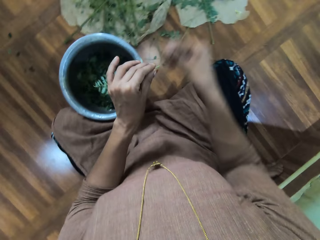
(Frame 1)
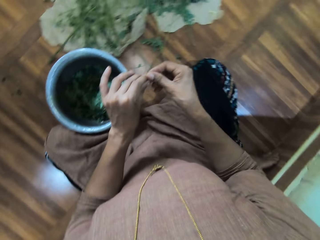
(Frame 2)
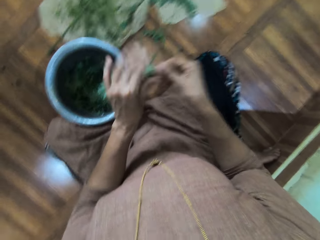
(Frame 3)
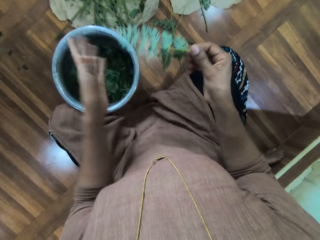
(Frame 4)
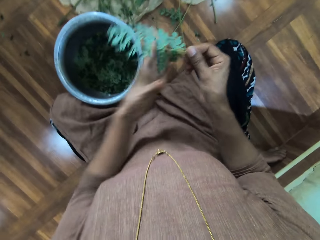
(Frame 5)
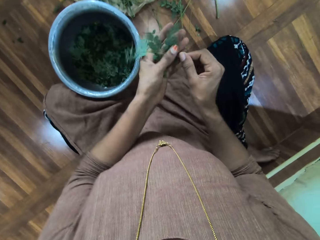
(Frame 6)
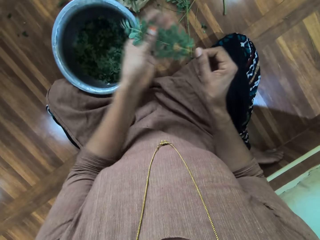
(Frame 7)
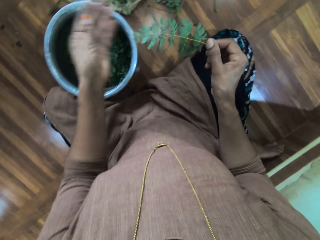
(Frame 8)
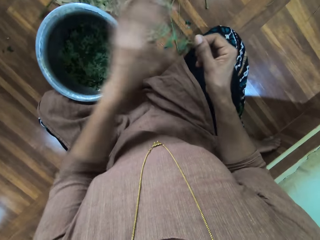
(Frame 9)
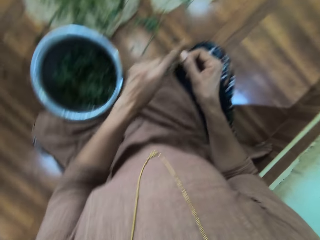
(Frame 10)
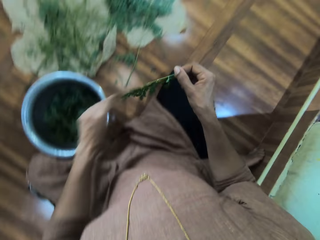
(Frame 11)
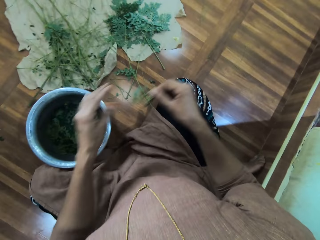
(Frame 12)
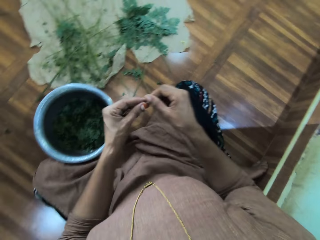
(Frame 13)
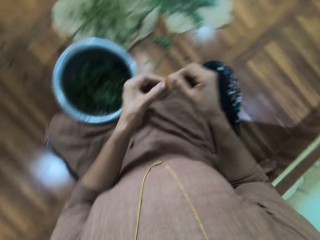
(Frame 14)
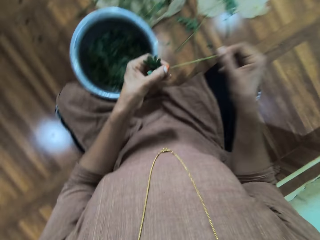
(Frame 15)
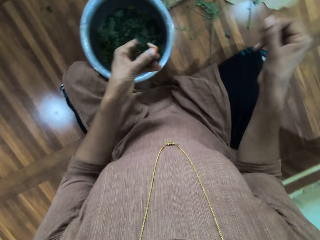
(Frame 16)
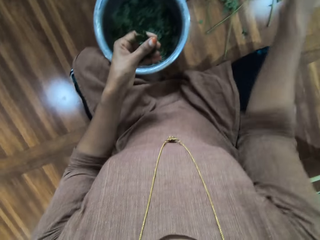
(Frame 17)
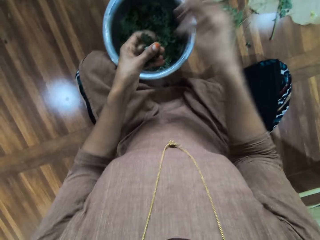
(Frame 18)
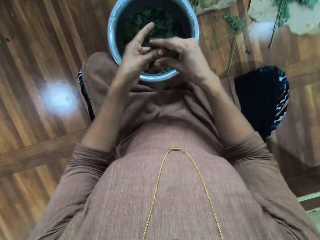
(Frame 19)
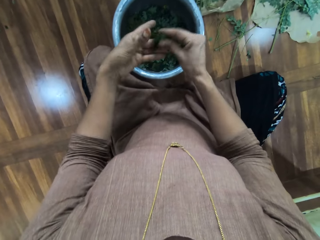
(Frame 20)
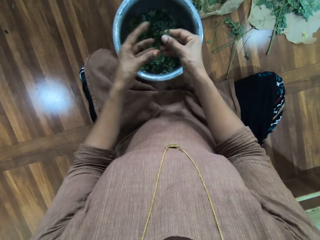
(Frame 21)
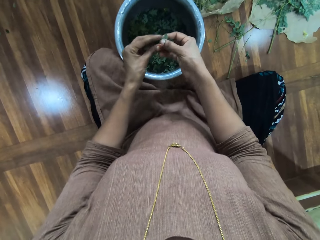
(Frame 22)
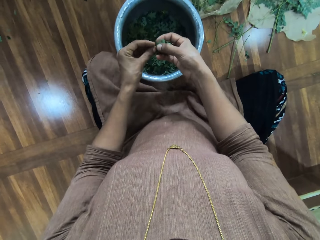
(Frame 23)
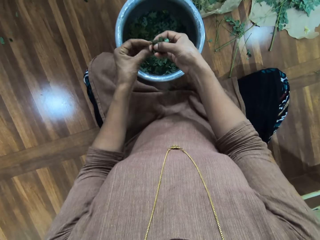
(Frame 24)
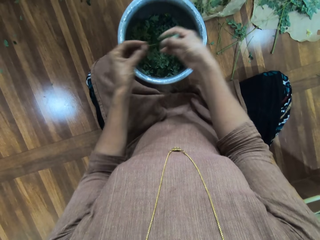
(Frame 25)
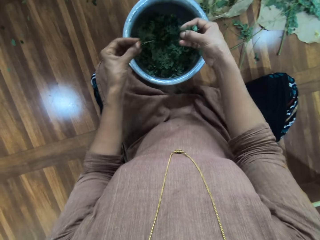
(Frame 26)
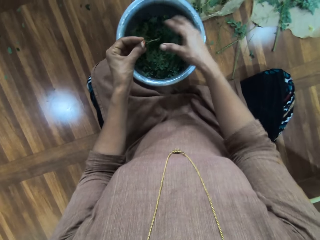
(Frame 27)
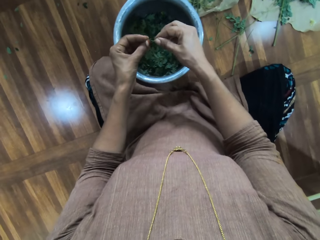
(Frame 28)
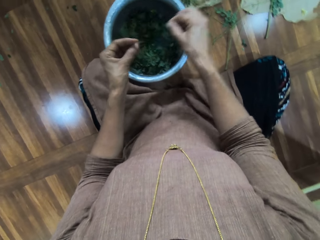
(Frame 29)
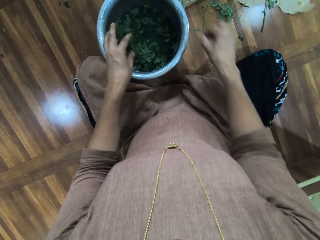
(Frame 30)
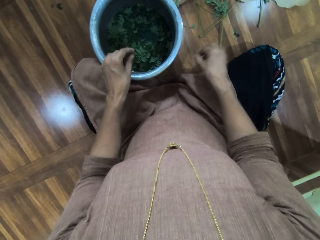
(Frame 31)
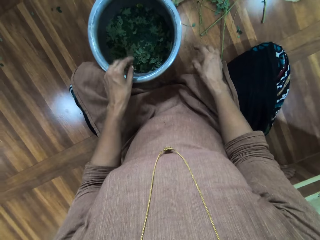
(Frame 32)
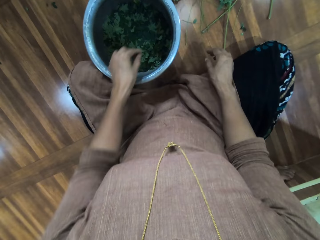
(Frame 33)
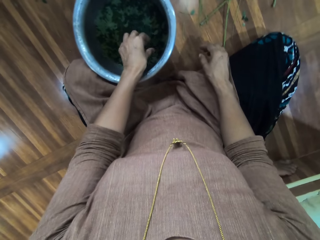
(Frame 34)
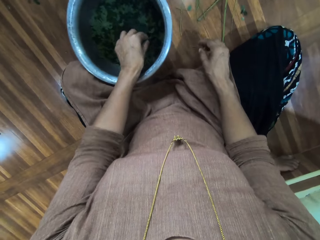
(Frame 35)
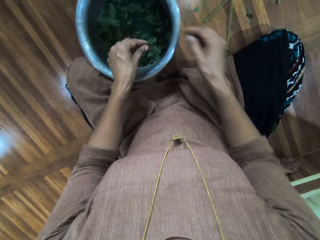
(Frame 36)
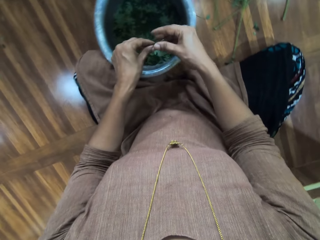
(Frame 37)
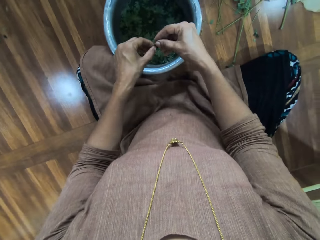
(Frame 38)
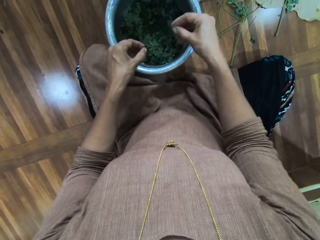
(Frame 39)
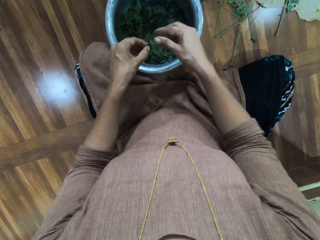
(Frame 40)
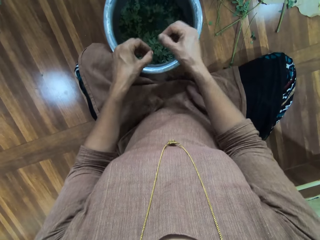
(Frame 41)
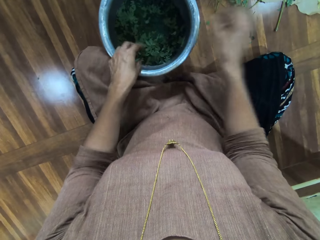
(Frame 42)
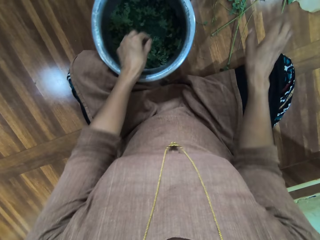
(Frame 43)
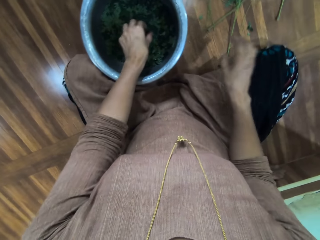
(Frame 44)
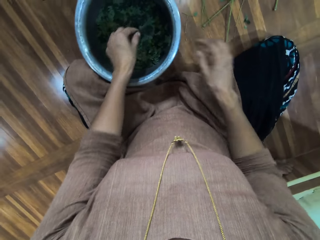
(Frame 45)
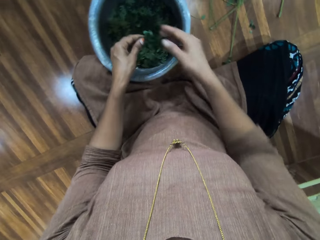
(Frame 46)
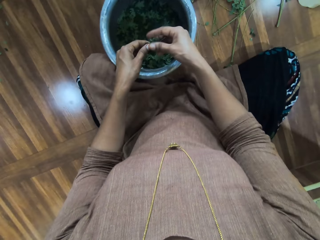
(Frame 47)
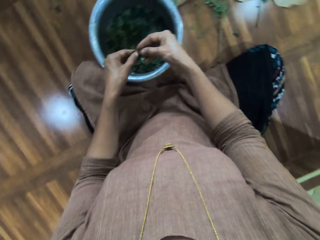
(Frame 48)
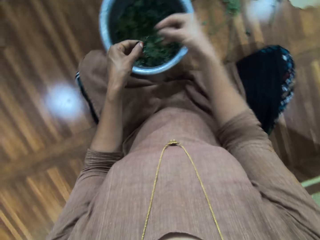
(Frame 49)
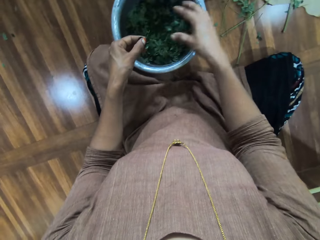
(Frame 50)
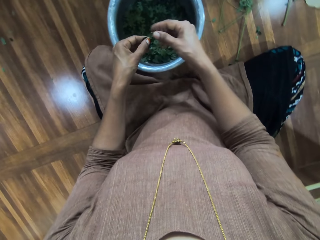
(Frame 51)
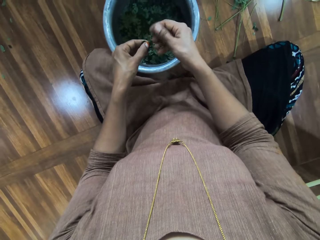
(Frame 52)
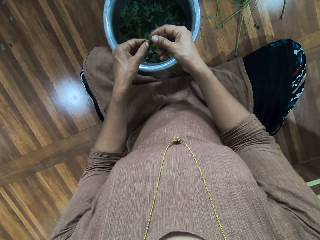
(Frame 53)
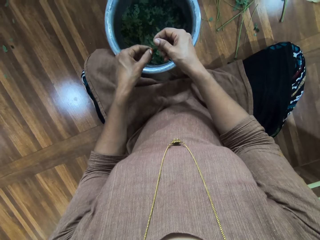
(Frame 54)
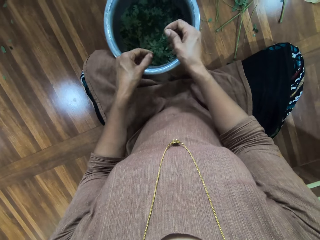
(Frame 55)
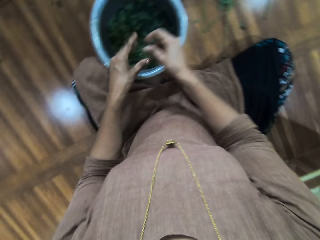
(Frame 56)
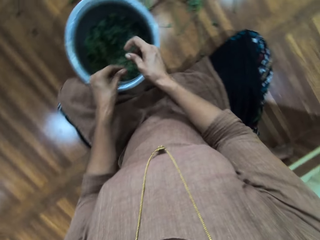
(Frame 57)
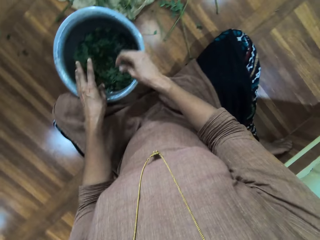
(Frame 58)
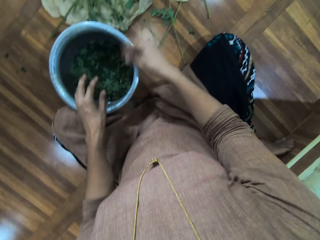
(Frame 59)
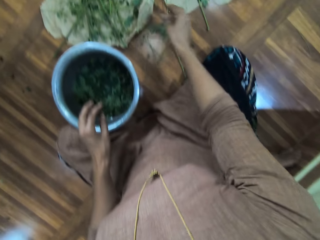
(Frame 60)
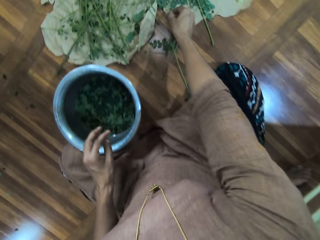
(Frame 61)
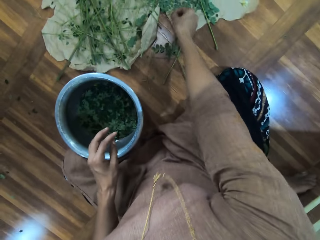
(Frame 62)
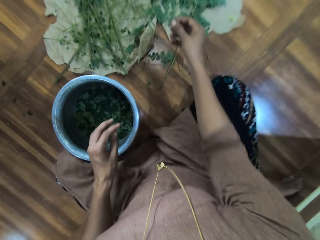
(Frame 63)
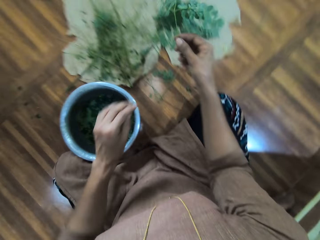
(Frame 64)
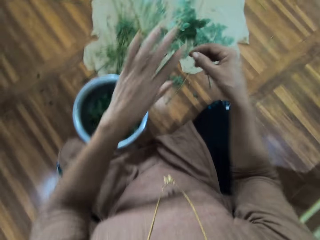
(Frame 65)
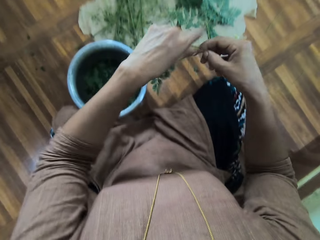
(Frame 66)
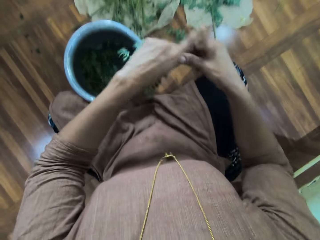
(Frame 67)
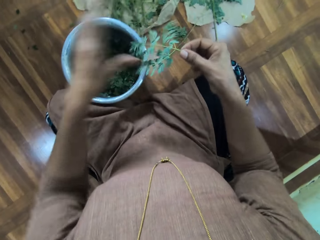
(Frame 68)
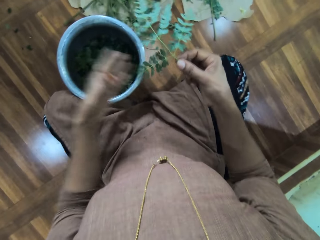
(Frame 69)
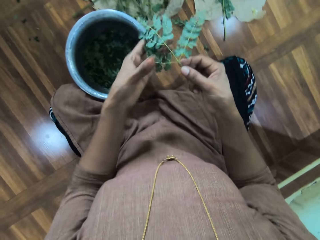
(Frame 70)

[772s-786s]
The camera wearer throws the branch on the floor. She holds the branch with both her hands. She rubs the leaves on the branch with her left hand. She removes the leaves from the branch. She talks to a man and a woman and throws the branch on the floor. She holds the branch with both her hands. She removes the leaves from the branch. She drops the leaves in the pot. She throws the branch on the floor. She picks up another branch. She holds the branch with both her hands. She removes the leaves from the branch. She throws the branch on the floor. She picks up another branch. She talks to the man and the woman. She holds the branch with both her hands. She removes the leaves from the branch. She drops the leaves in the pot. She plucks the leaves from the stalk. She picks up another branch. She talks to the man and the woman.

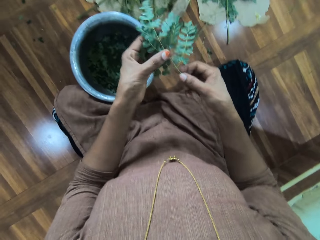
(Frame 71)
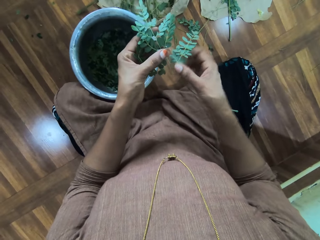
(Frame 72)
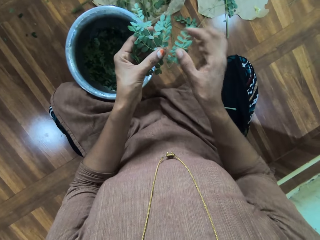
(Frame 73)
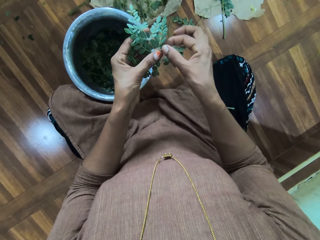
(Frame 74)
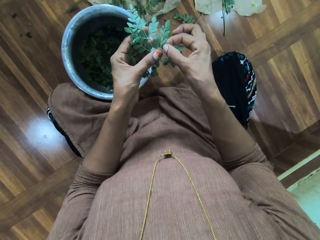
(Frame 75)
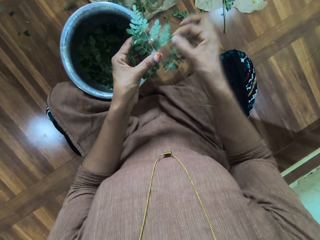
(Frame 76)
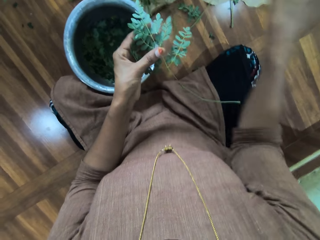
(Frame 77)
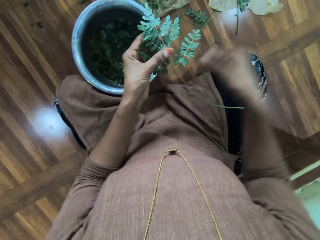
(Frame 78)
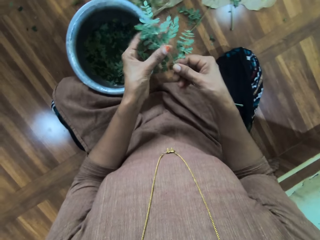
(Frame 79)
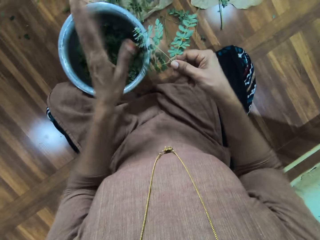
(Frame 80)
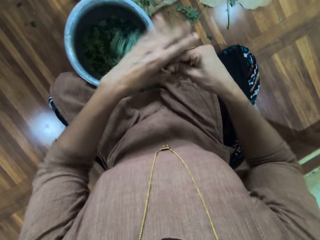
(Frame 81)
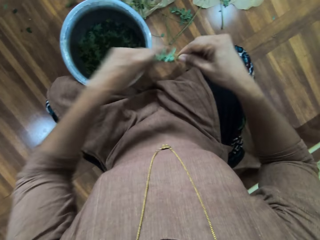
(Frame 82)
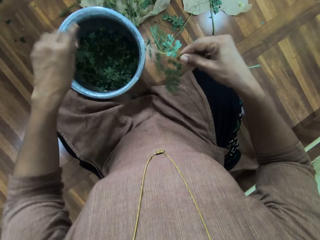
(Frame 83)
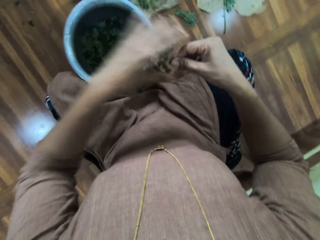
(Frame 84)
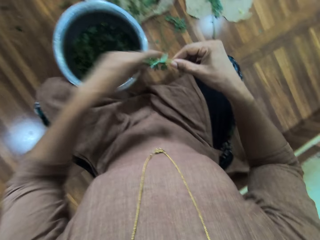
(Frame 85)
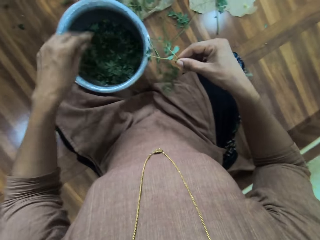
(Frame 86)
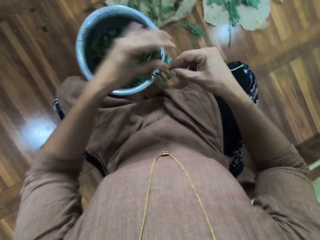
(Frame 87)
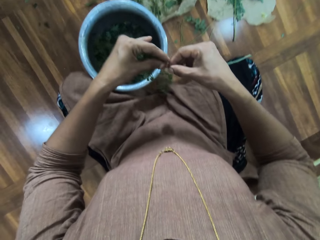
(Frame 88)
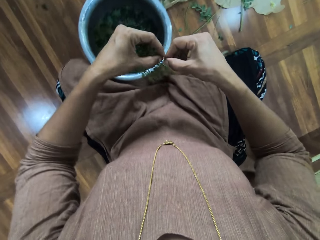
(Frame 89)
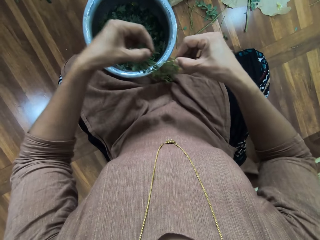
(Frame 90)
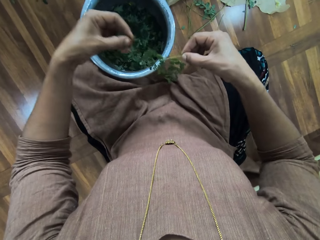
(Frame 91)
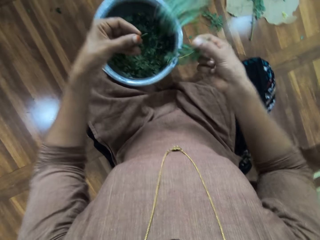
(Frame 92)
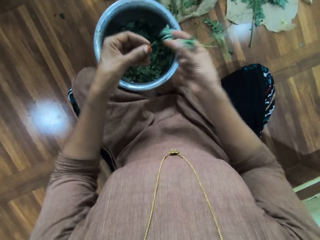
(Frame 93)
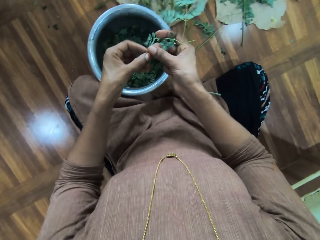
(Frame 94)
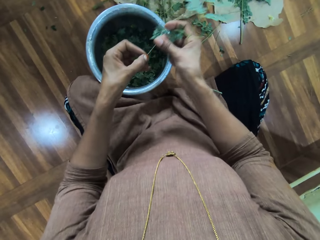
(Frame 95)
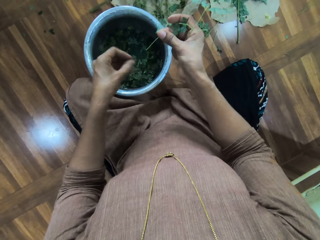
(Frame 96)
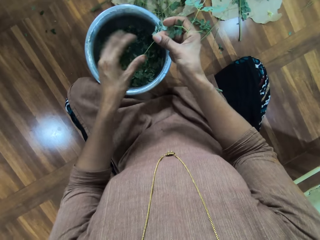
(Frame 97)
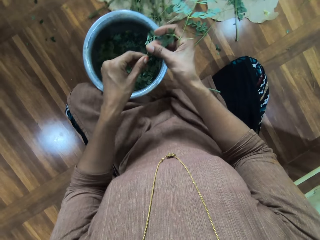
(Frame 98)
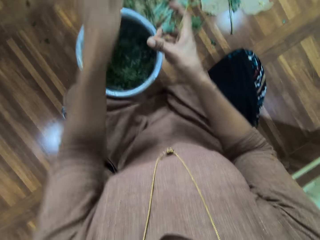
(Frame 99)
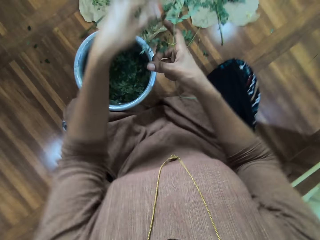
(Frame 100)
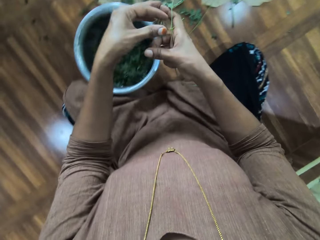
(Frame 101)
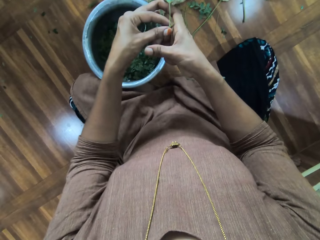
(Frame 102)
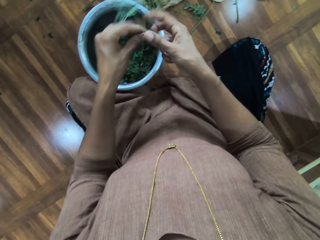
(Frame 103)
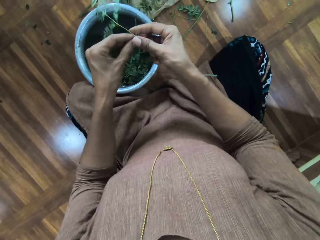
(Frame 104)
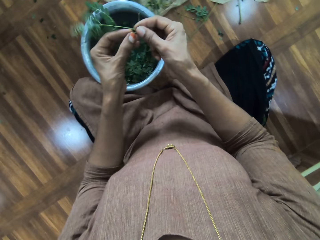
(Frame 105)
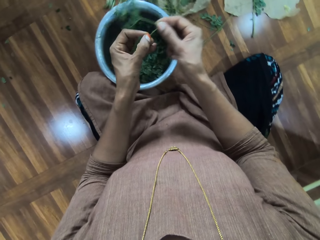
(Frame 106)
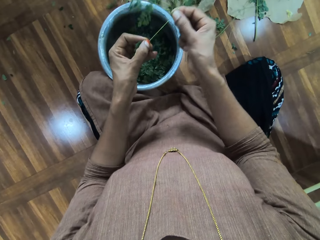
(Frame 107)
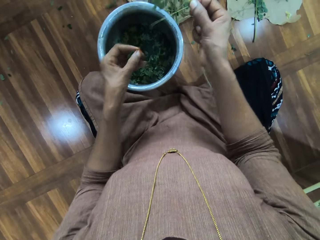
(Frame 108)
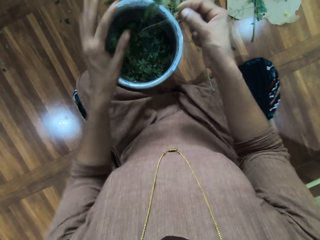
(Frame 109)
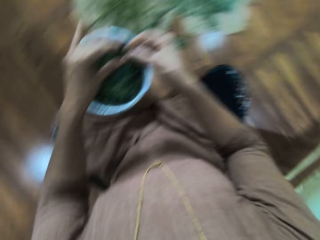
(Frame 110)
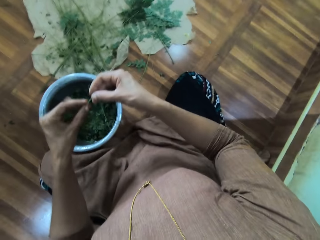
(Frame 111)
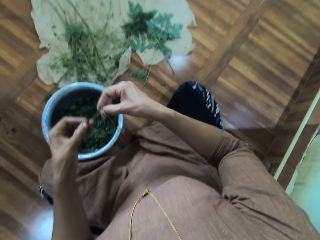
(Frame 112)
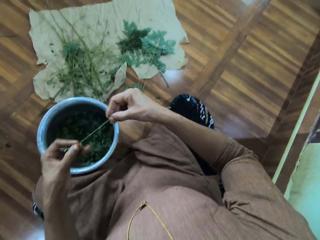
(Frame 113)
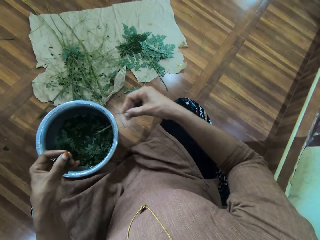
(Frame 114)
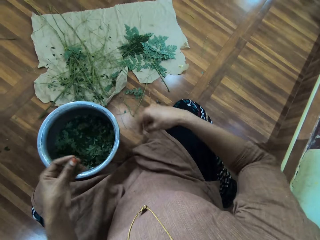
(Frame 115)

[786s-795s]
The camera wearer holds the branch with both her hands. She removes dirt from the branch. She talks to a man and a woman. She places the branch in her right hand. She rubs the leaves on the branch with her left hand. She removes the leaves from the branch. She removes the leaves from the branch again. She holds the branch with both her hands. She drops the leaves in the pot. She places the branch in her left hand. She throws the branch on the floor. She holds the branch with both her hands. She removes the leaves from the branch. She drops the leaves in the pot. She plucks the leaves from the stalk.
